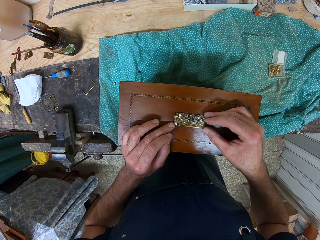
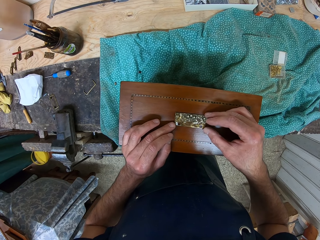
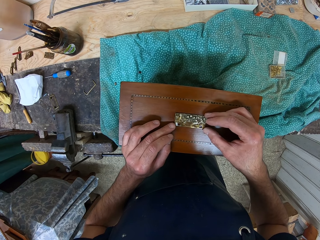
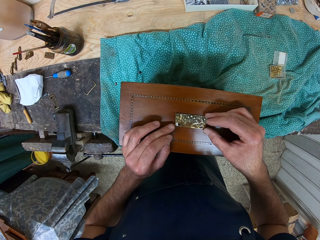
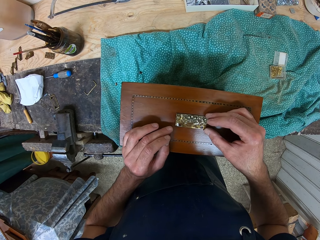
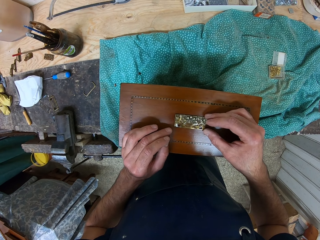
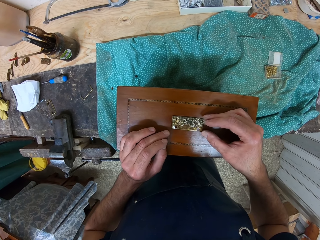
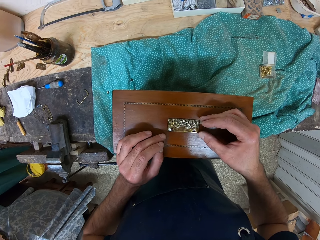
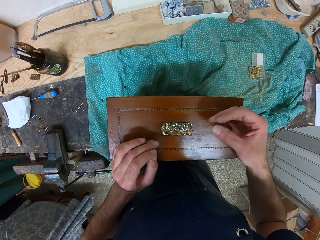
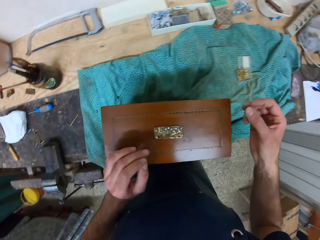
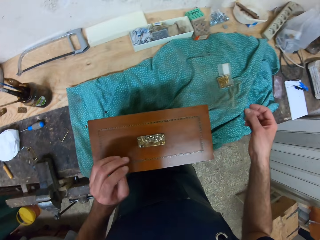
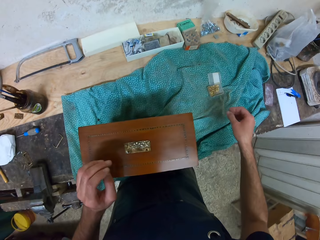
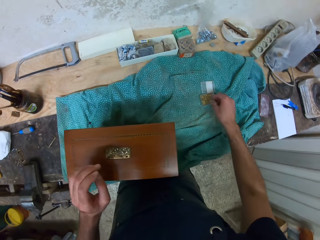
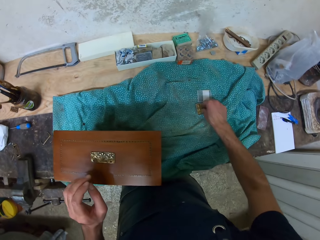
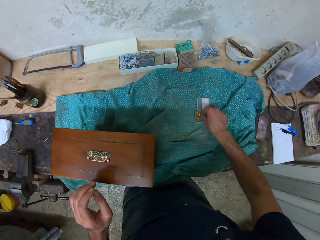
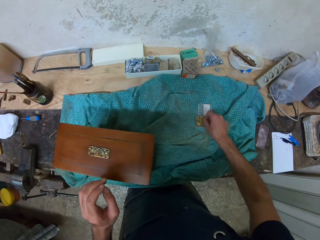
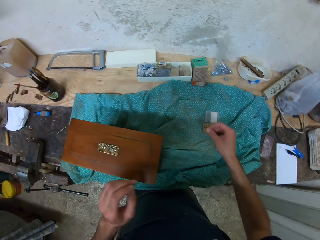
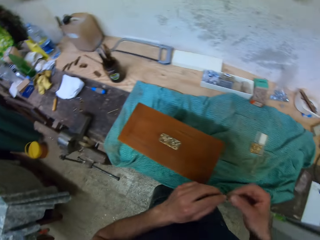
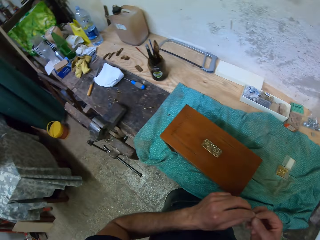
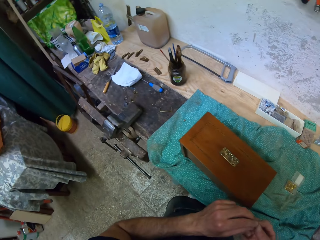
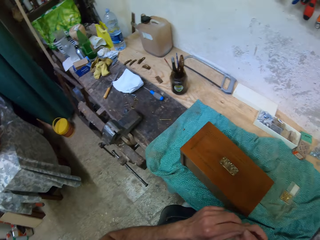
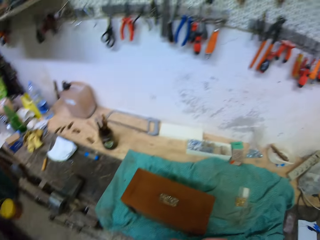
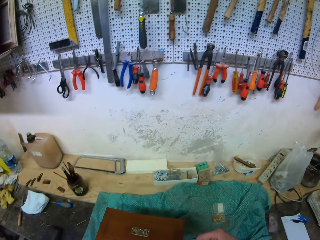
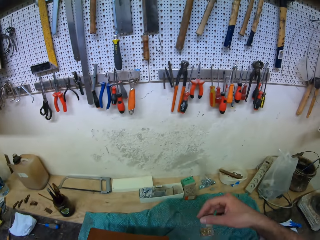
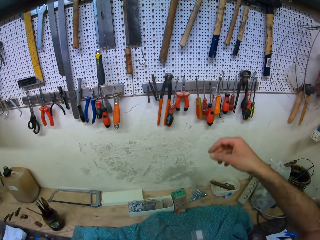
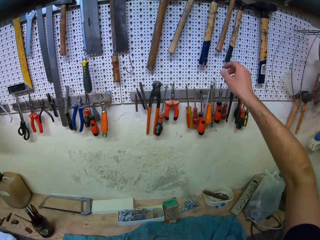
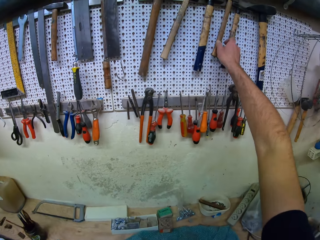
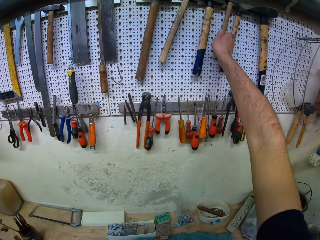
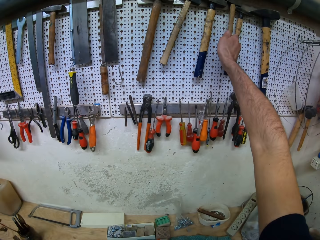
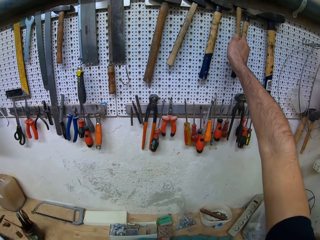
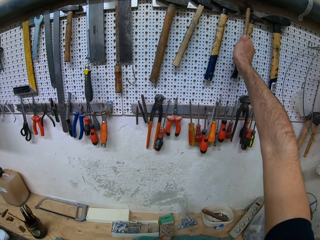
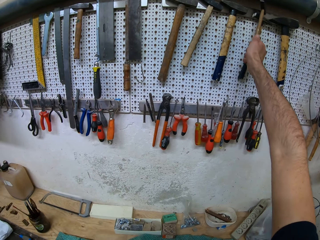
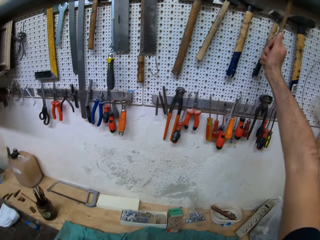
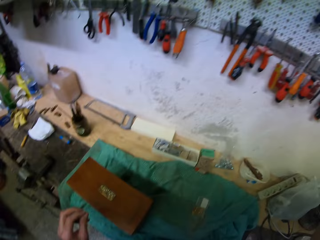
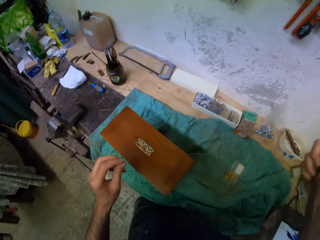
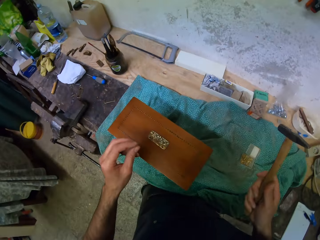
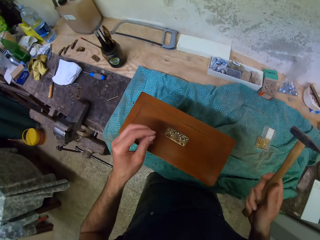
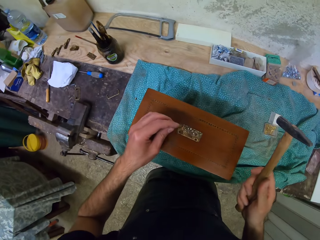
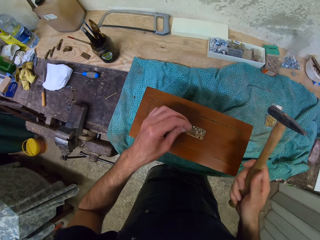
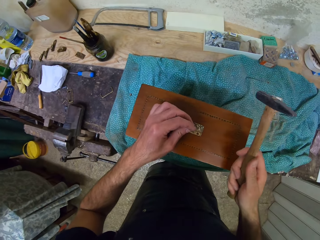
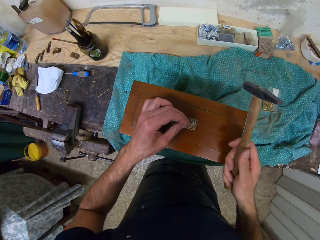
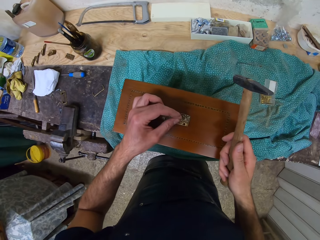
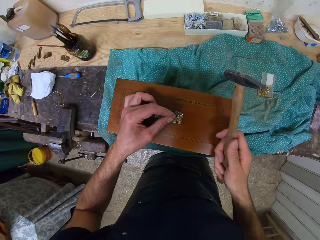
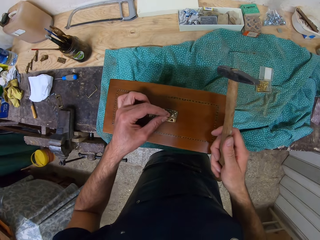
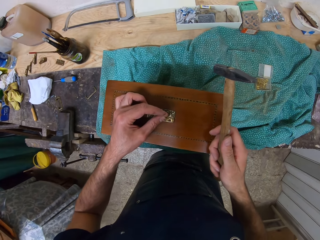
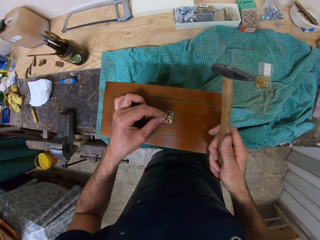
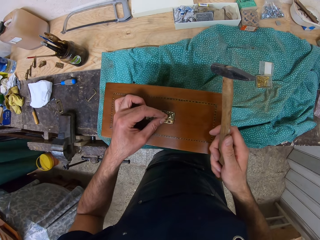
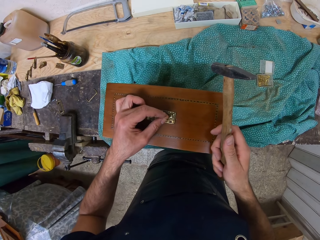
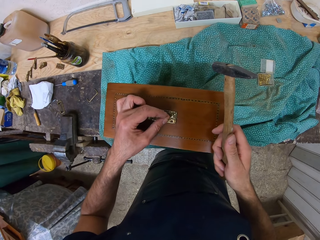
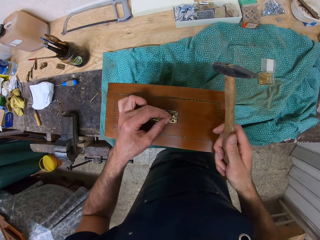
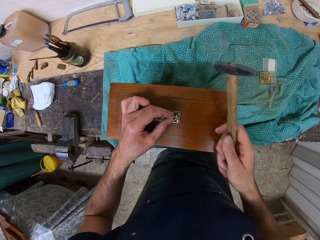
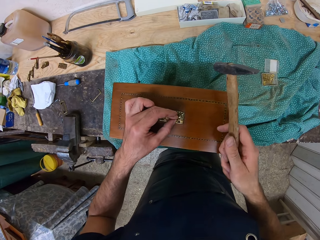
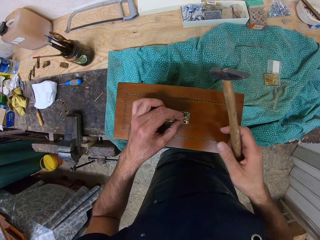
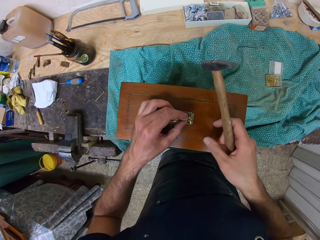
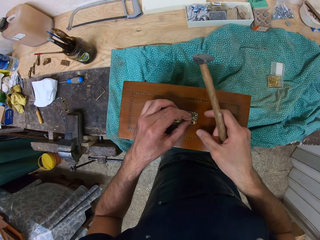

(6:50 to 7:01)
The camera wearer picks up a nail from the table with his right hand. He holds the nail and passes the nail to his left hand. He picks up a hammer with his hand from a tool rack. He holds the hammer and lifts the hammer. He places the nail on the object or metal sticker on the tool box.

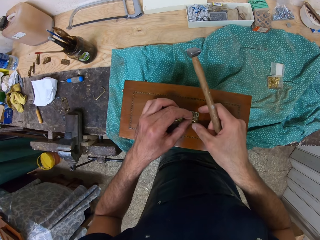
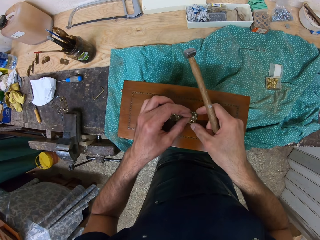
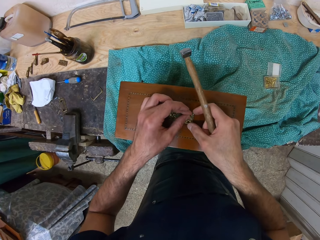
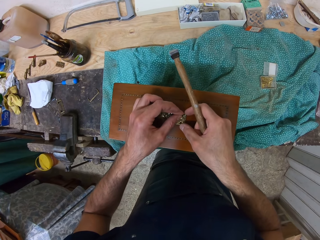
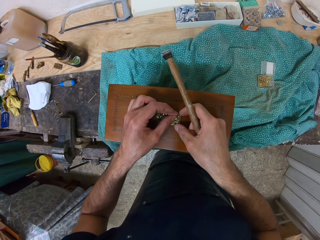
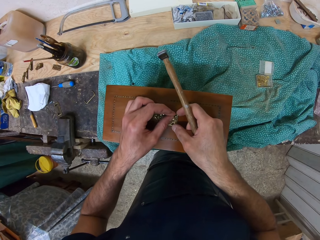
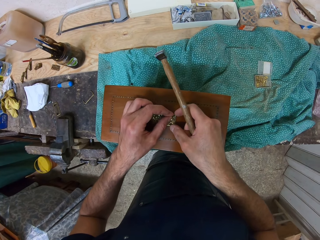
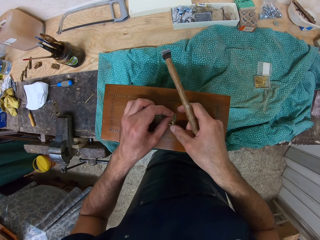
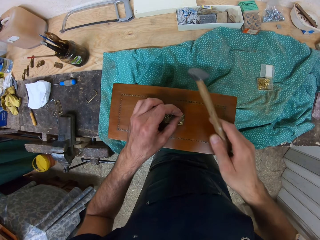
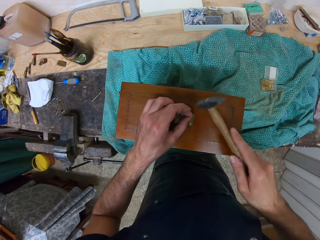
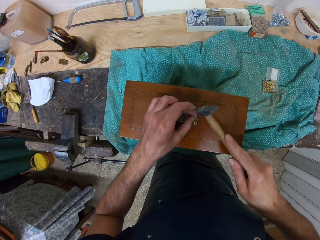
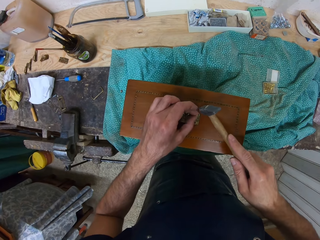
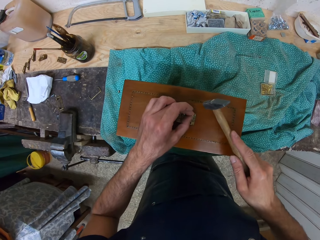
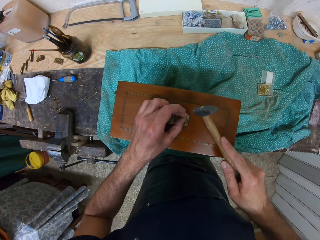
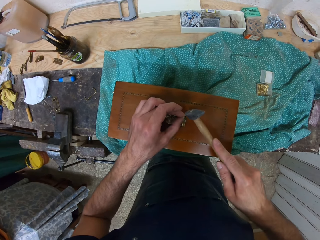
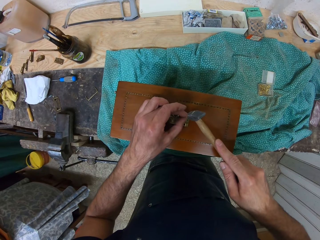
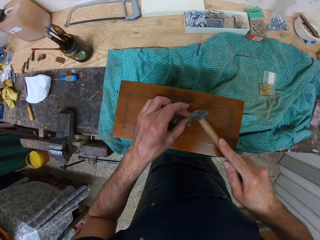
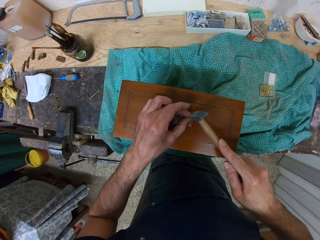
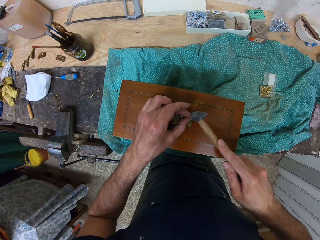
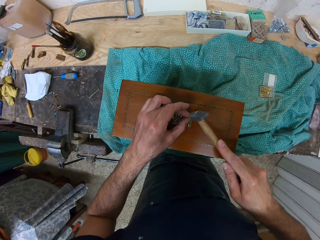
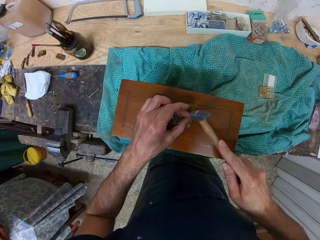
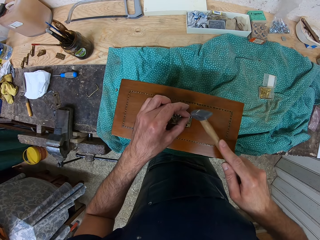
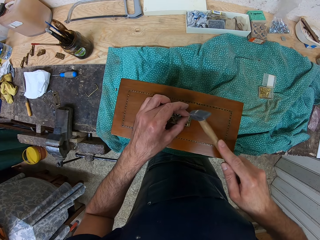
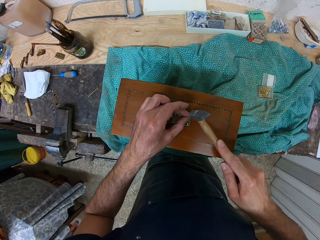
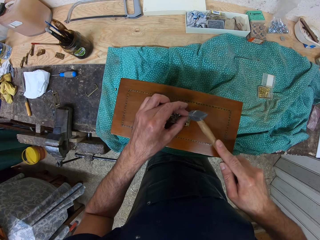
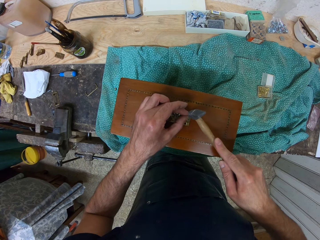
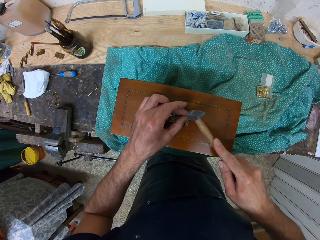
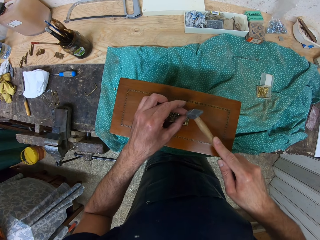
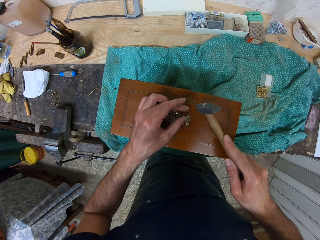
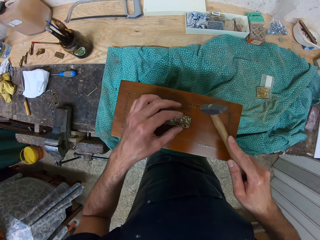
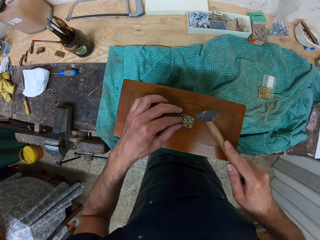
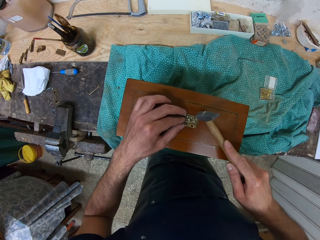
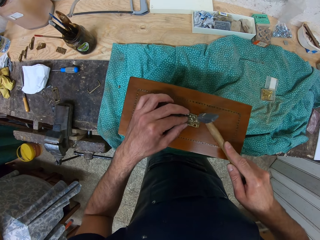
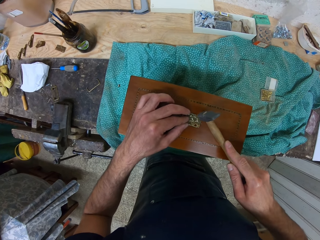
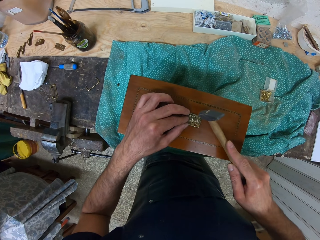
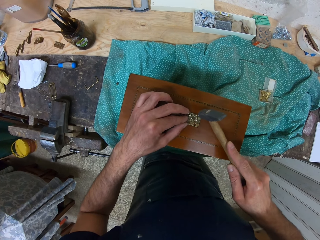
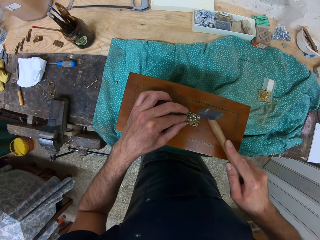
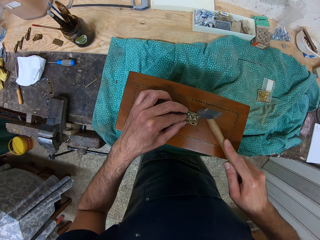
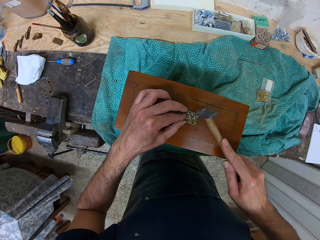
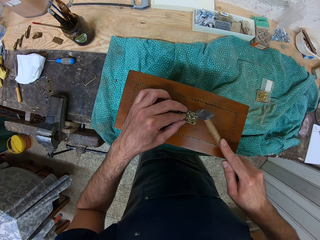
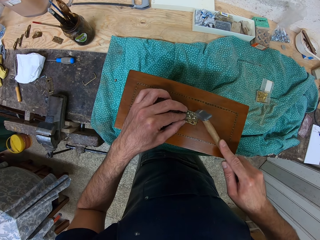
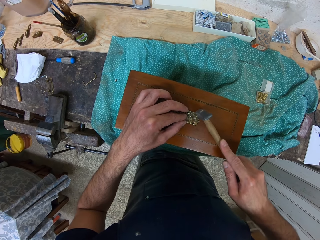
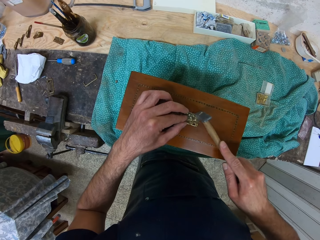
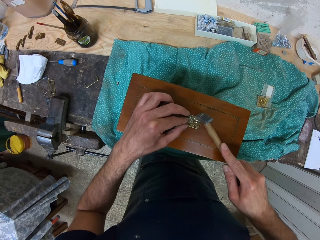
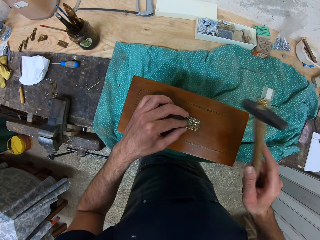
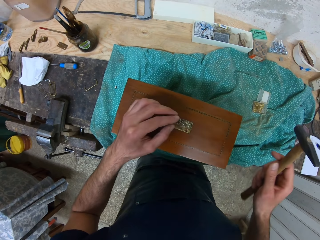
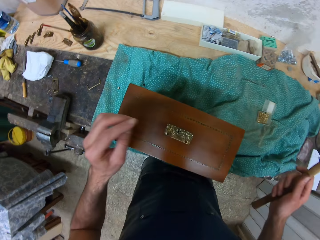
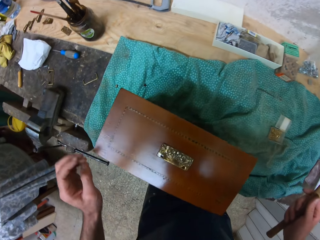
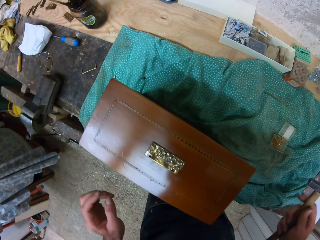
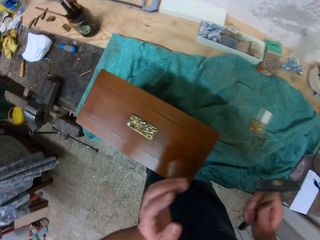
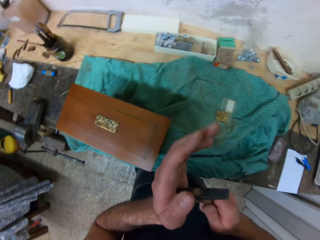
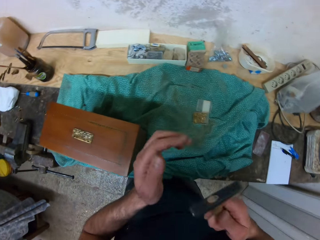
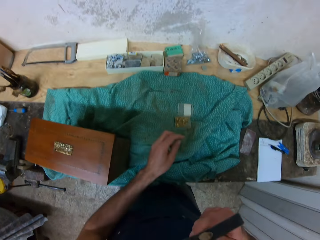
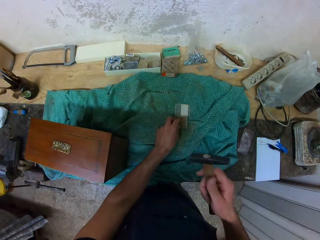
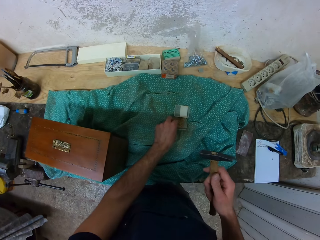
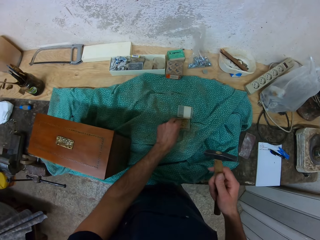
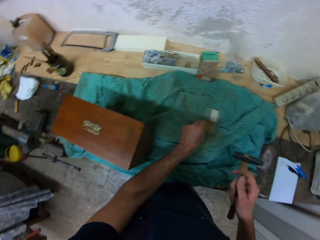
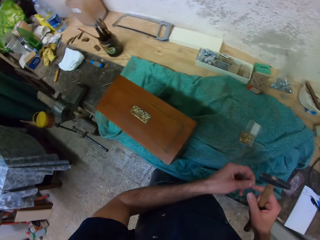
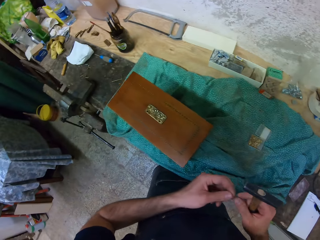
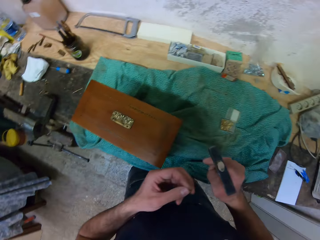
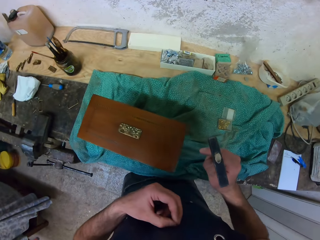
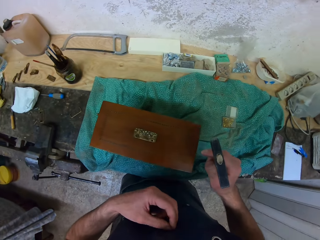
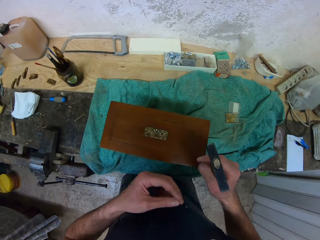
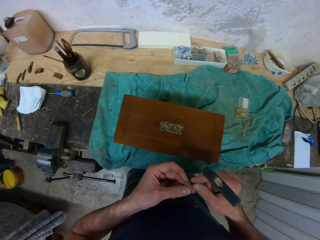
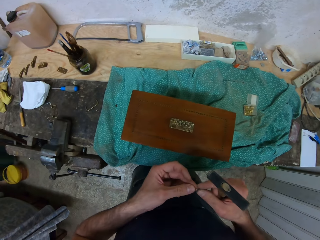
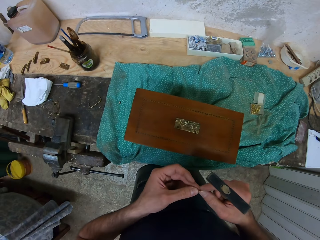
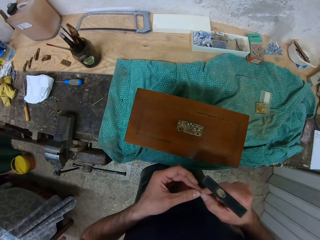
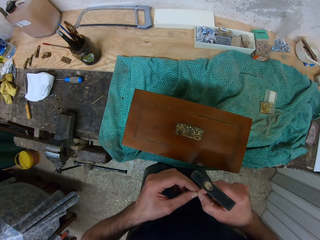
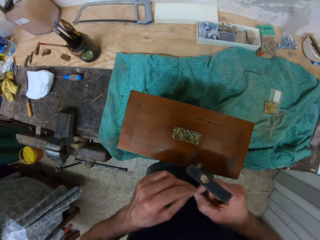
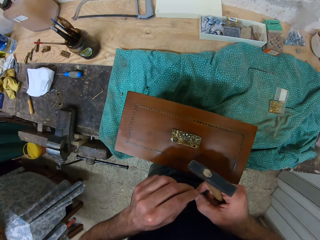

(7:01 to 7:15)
The camera wearer adjusts the object on the box with his right hand. He fits the nail. He hammers the nail into the wooden box. He holds the metal sticker and hammers the nail. He holds the hammer. He picks up another nail with his left hand from the table. He adjusts the nail with both hands. He holds the nail.
